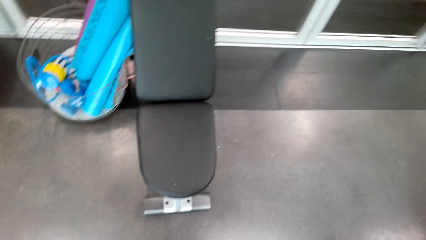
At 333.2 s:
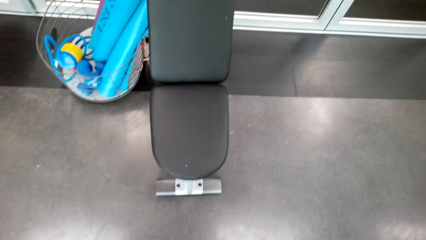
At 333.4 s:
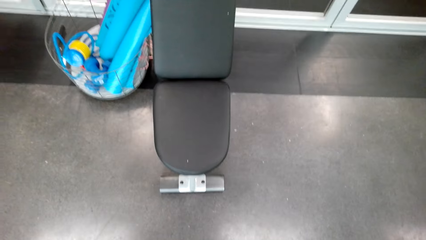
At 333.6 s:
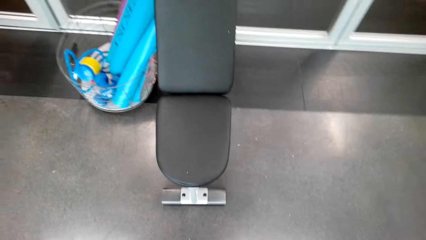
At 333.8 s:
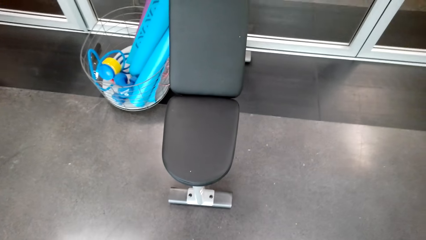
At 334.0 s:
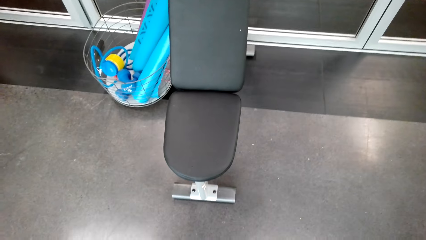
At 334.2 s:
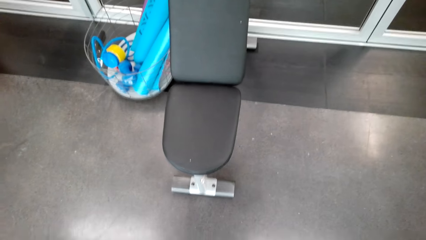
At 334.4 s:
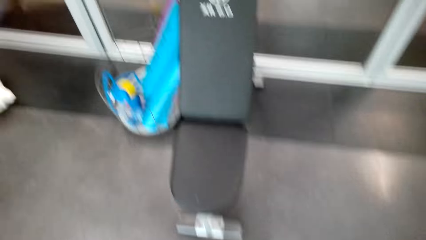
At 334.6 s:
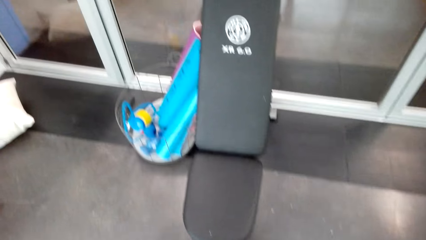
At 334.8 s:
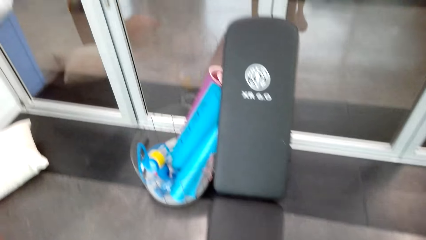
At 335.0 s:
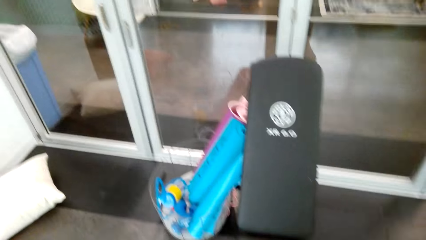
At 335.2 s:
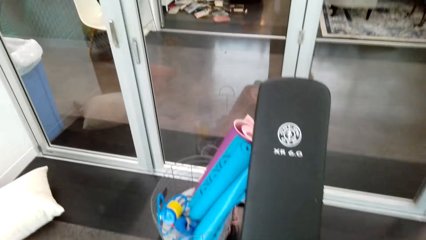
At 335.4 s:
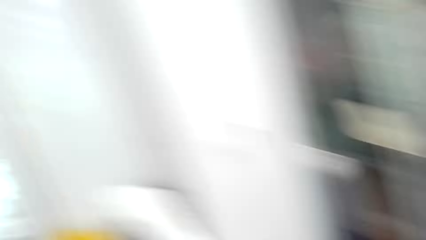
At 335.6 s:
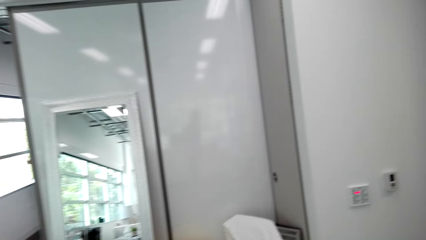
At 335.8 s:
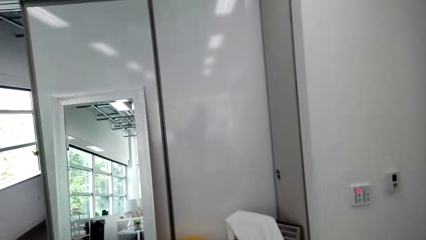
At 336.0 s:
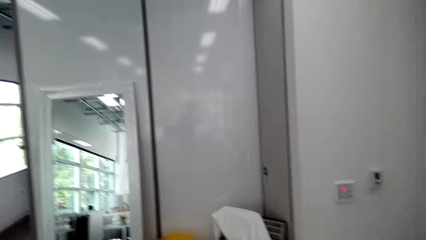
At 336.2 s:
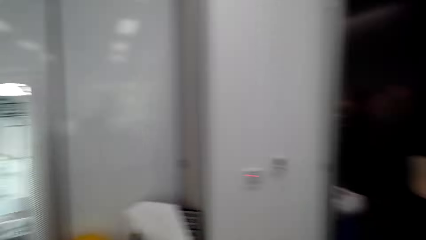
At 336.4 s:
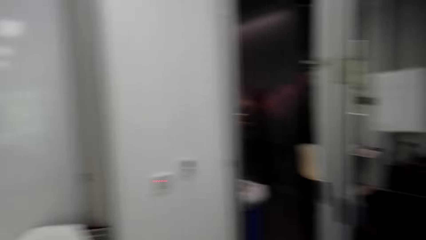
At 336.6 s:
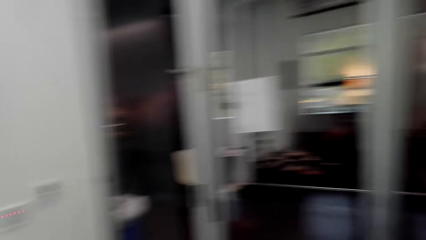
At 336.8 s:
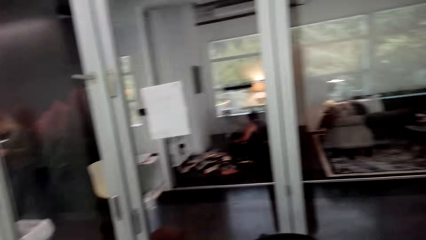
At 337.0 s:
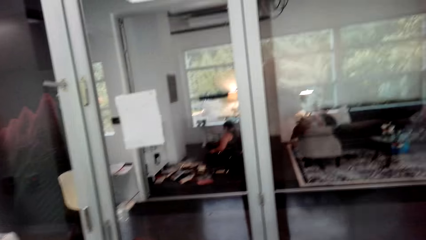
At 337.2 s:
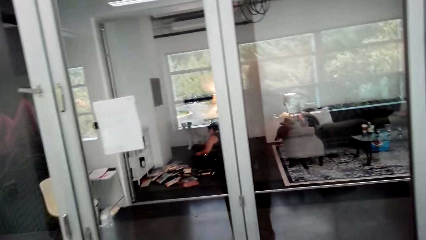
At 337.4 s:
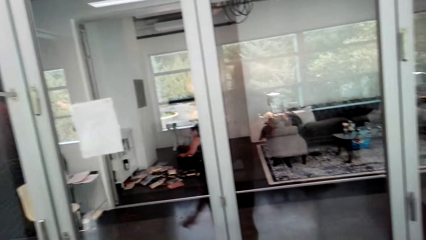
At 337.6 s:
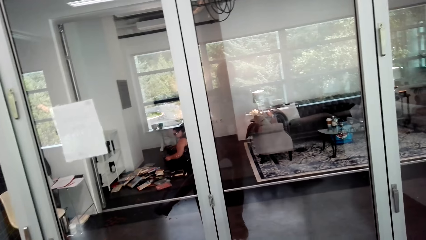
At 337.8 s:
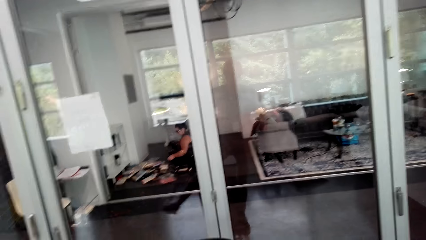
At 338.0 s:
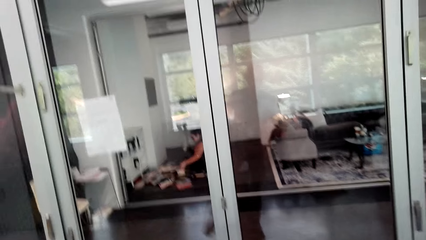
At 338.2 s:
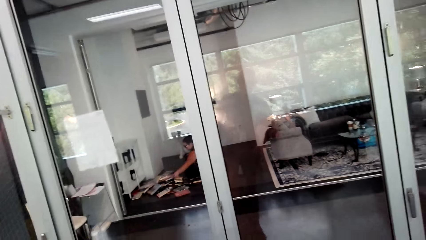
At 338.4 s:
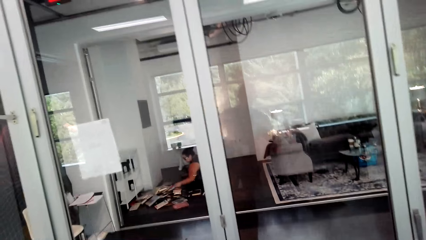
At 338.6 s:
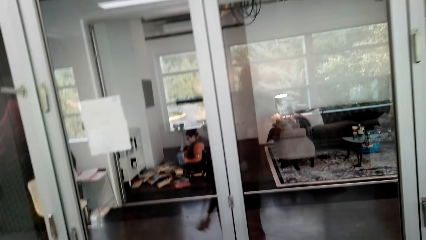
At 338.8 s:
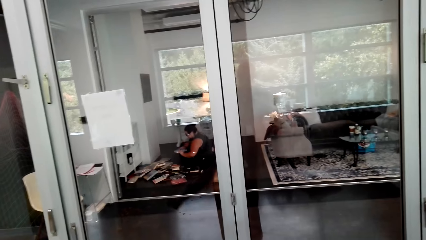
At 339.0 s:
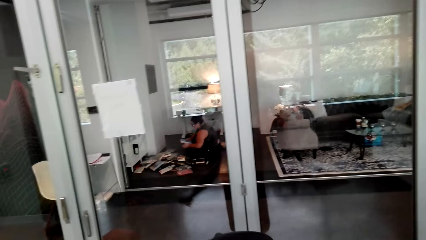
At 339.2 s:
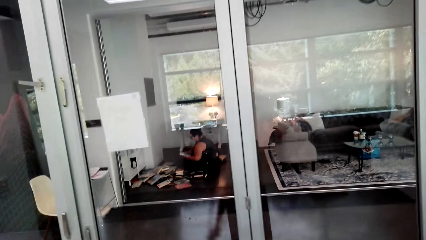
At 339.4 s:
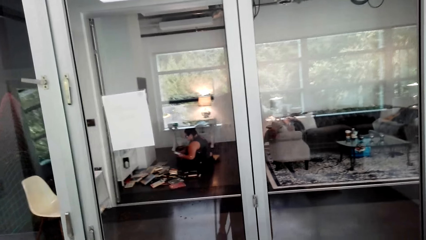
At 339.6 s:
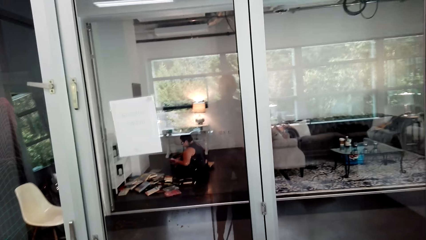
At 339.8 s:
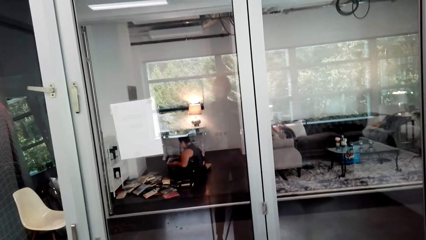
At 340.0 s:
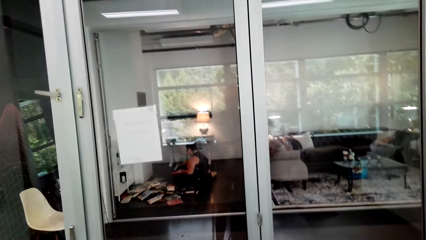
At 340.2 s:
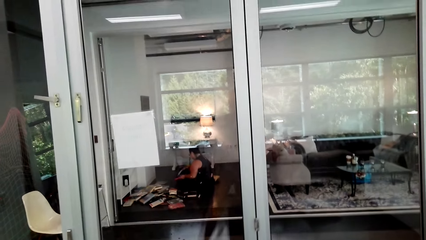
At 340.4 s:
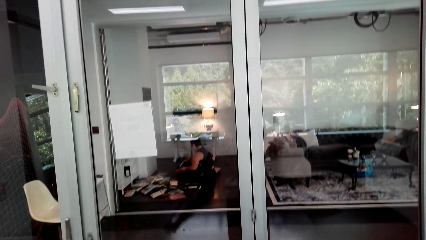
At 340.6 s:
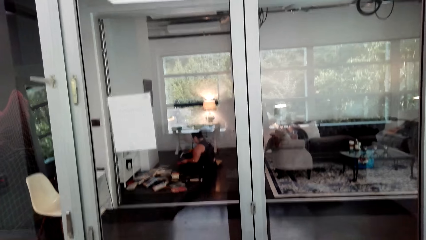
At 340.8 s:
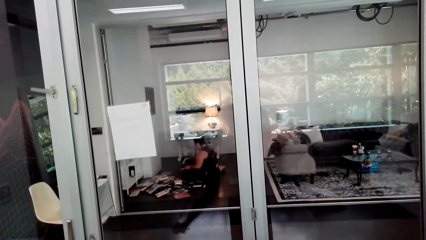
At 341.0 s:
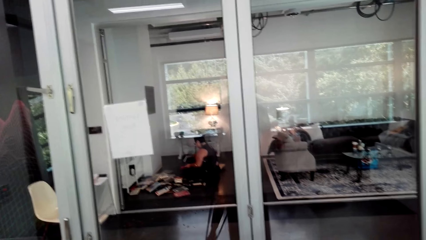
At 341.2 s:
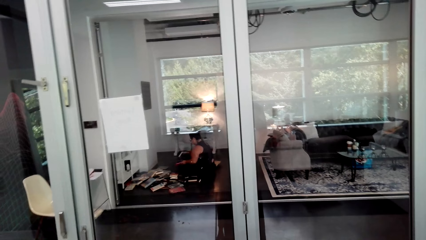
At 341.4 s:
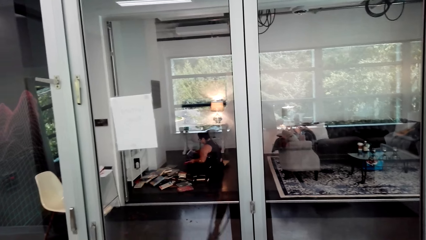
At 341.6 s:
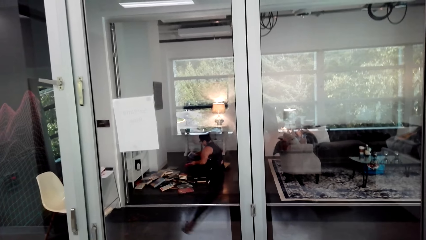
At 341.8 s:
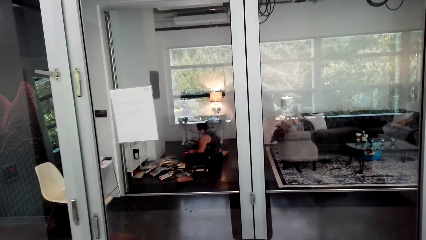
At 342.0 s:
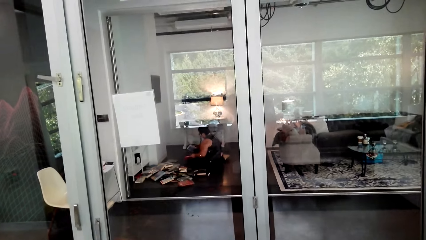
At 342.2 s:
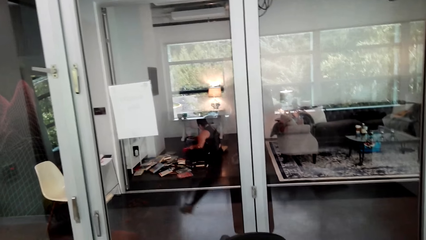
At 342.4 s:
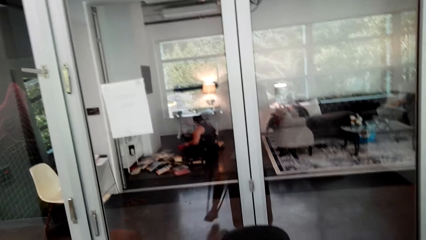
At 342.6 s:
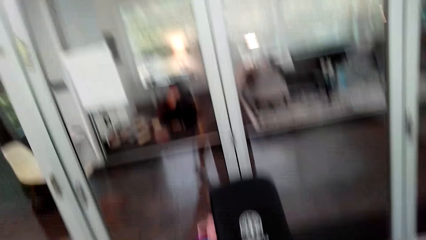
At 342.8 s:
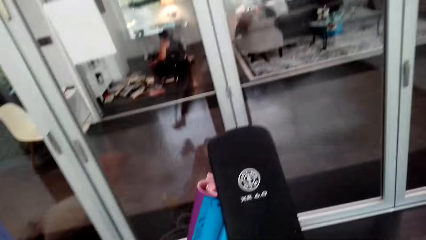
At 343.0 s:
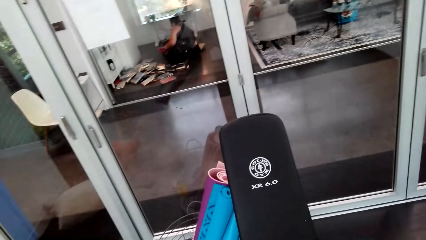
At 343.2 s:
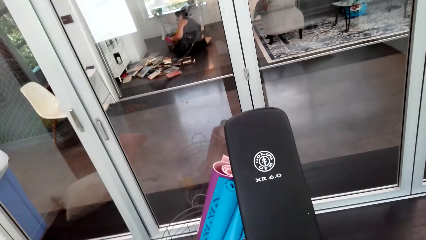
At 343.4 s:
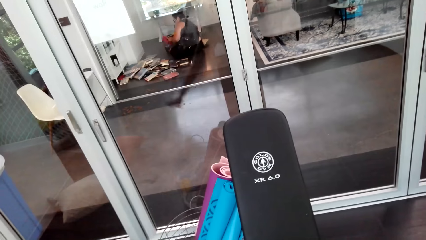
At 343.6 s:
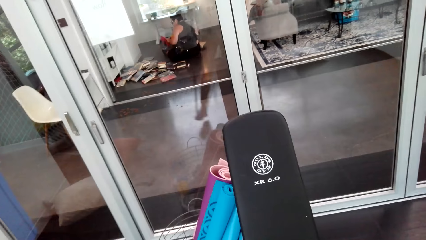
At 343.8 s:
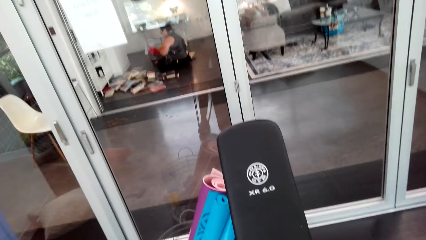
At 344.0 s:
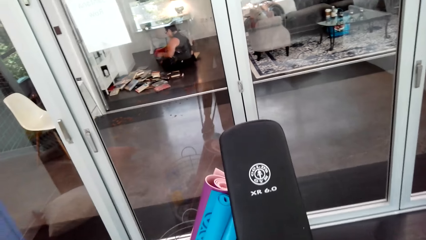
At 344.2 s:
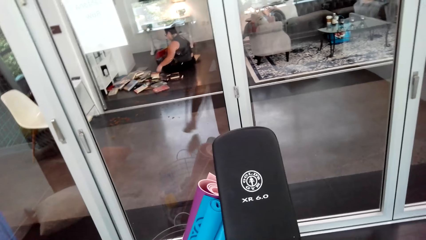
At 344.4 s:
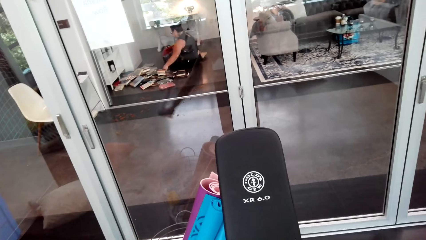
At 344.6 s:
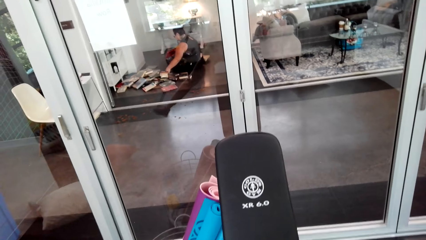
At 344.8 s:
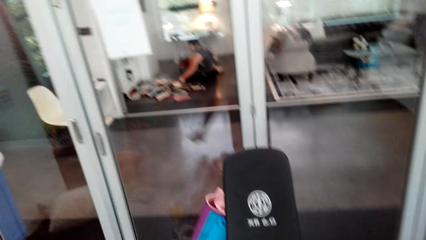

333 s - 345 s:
A man speaks to the camera wearer. The camera wearer laughs. They stretch the leg with the resistance band.

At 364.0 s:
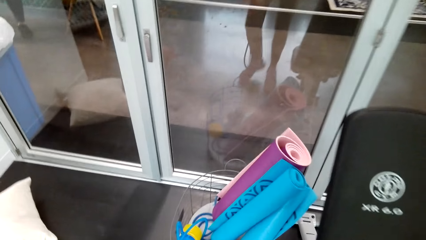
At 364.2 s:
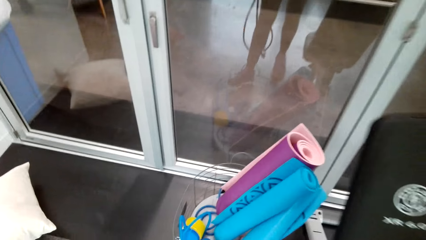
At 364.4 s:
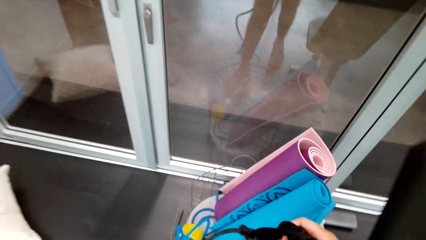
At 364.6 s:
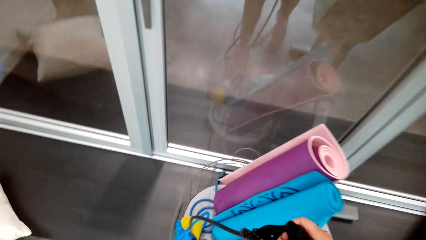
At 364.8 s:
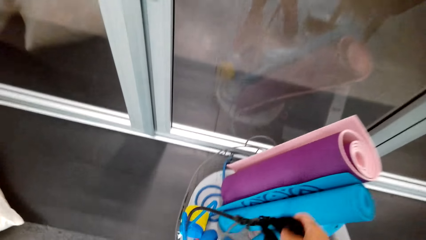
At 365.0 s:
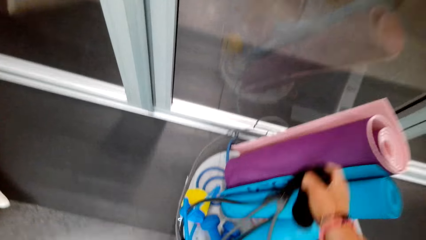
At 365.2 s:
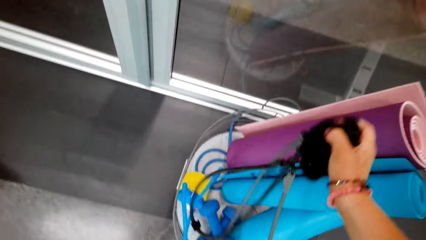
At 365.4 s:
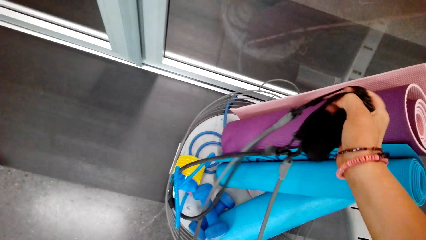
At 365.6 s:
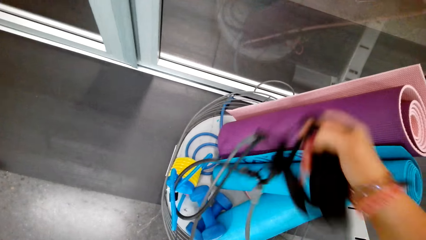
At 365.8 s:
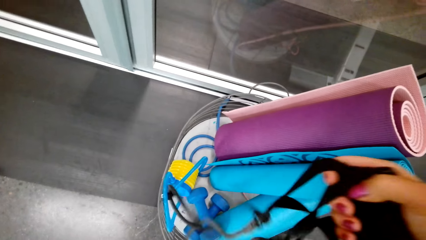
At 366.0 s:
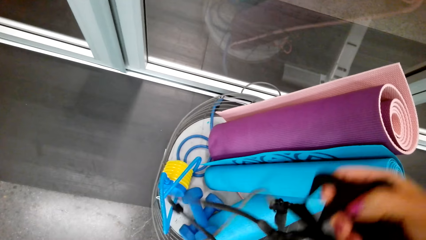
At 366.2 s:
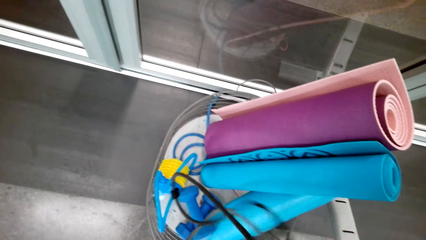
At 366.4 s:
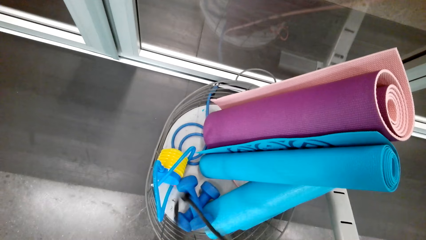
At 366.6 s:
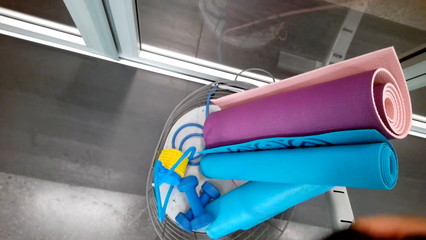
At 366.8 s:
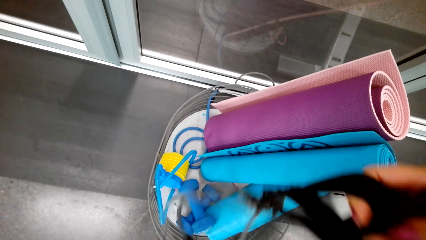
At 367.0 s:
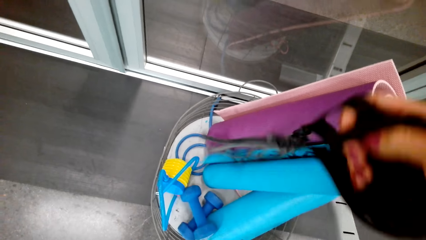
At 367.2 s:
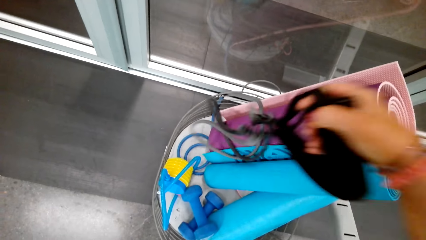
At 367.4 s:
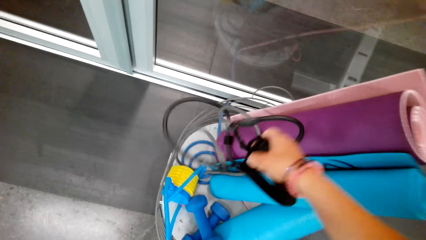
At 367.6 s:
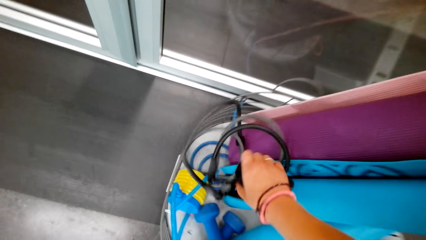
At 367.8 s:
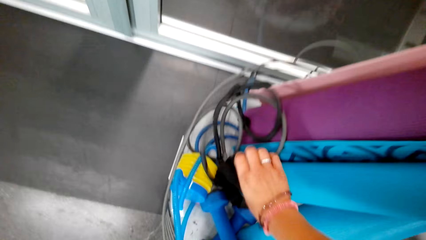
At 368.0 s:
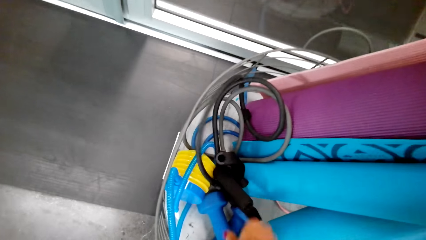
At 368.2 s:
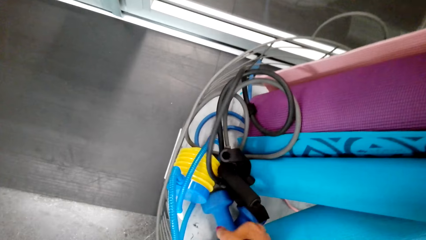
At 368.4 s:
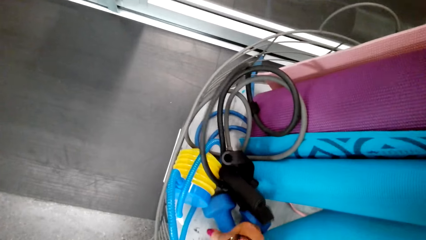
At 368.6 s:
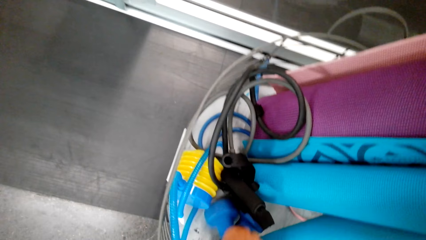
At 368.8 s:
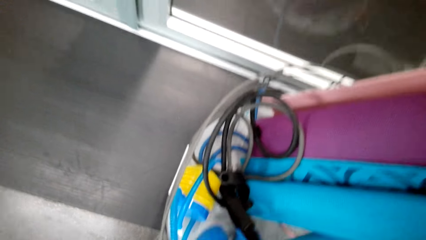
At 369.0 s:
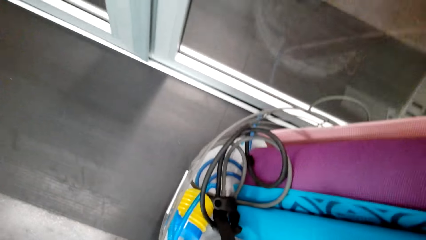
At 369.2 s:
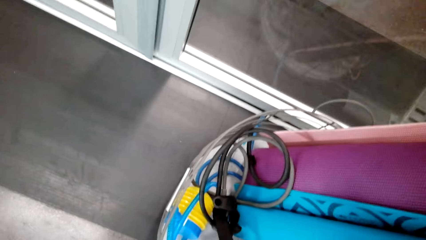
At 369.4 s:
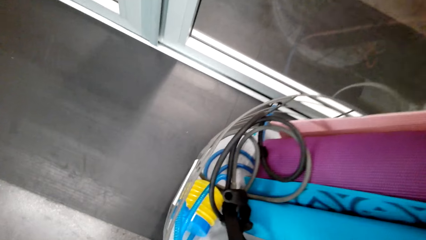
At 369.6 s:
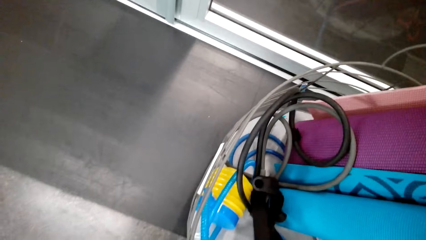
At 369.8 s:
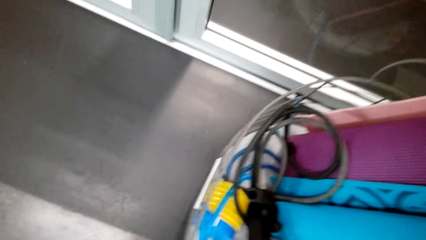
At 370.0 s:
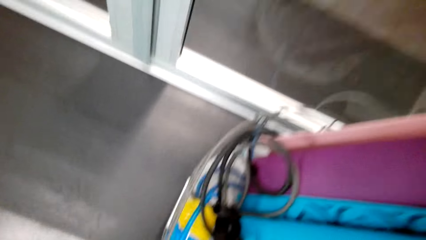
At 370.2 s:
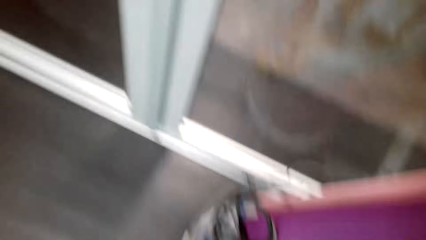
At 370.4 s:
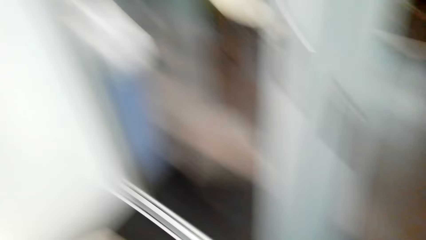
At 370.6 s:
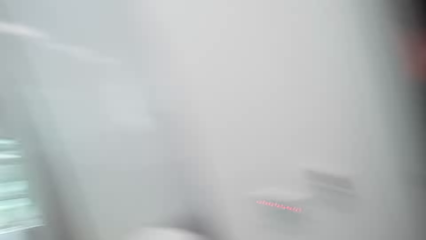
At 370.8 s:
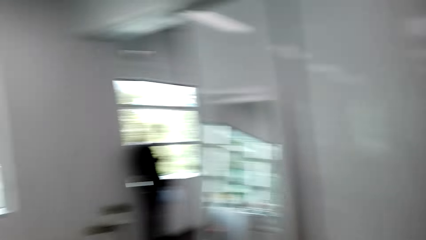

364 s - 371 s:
The camera wearer holds the pull rope with her hands. She puts the pull rope in the bucket on the floor. She picks up the adjustable dumbbell weights in the bucket.
